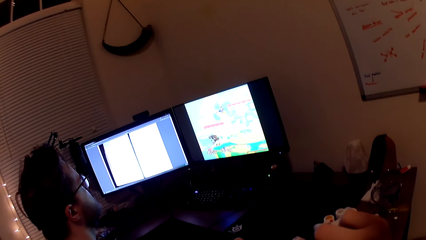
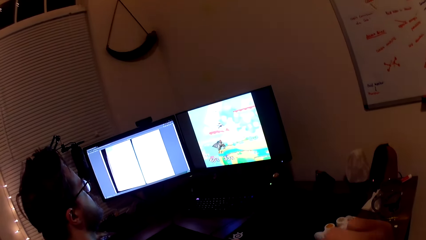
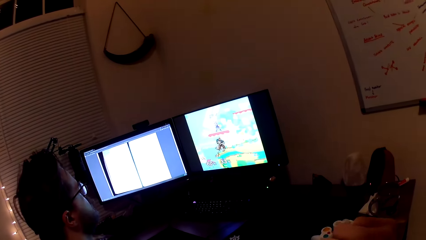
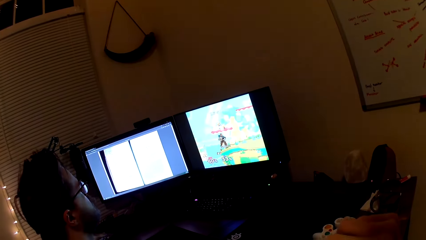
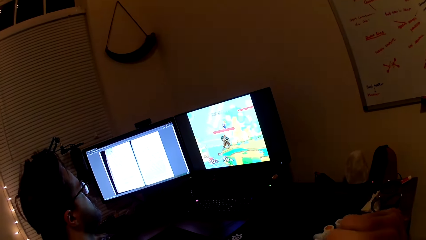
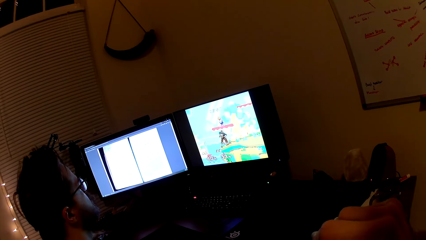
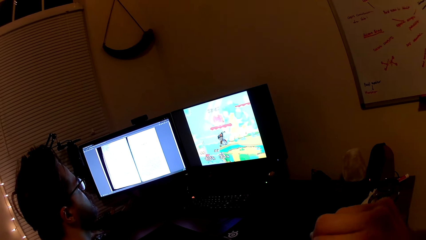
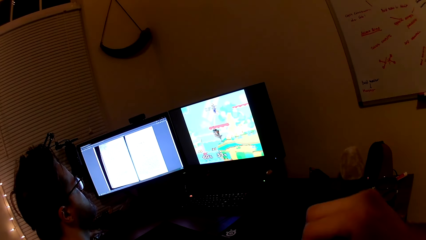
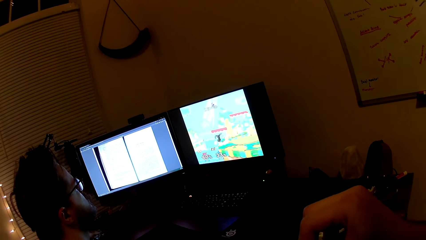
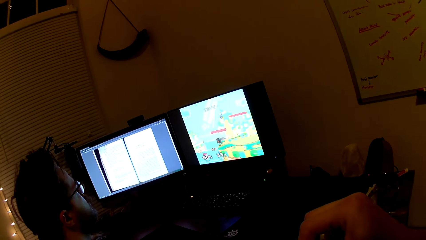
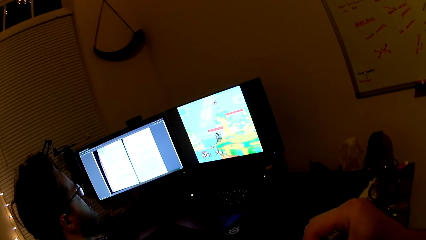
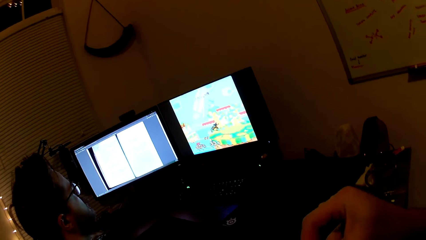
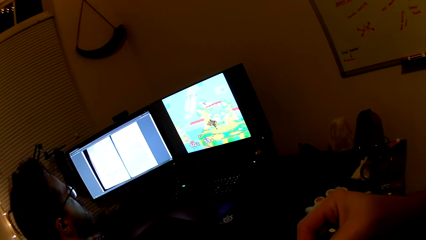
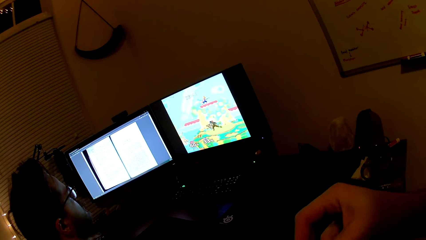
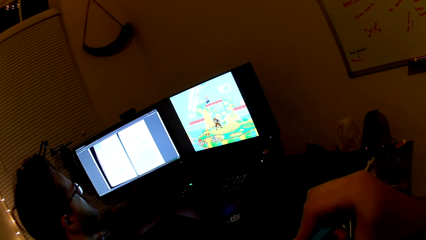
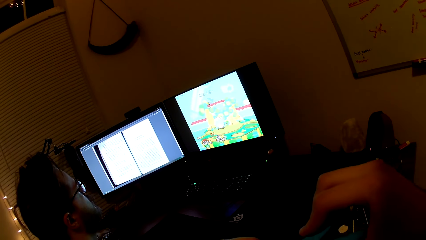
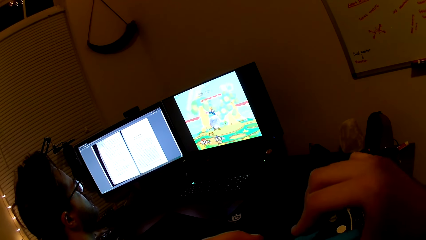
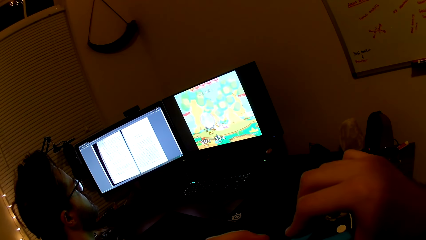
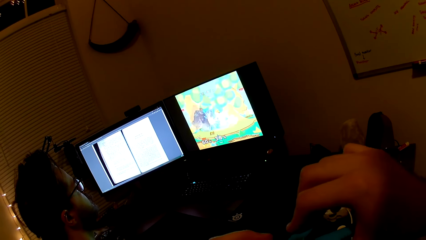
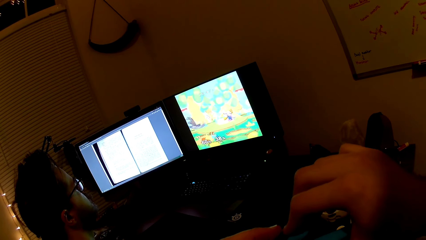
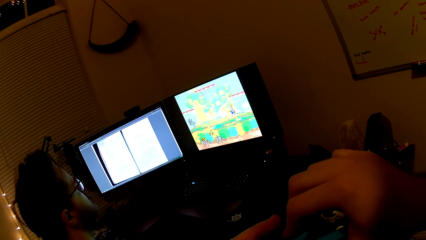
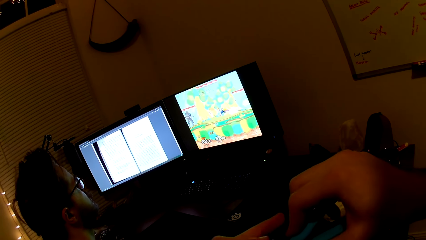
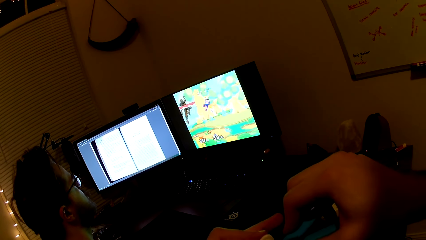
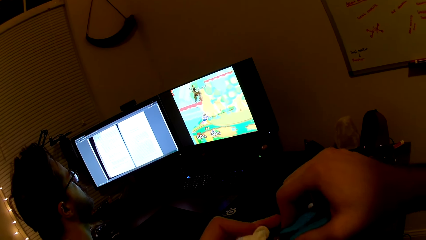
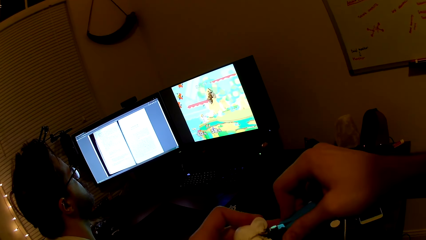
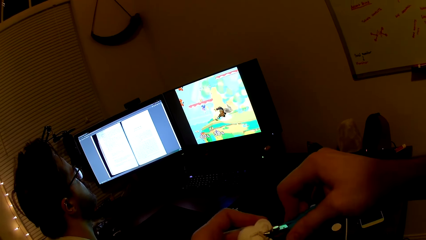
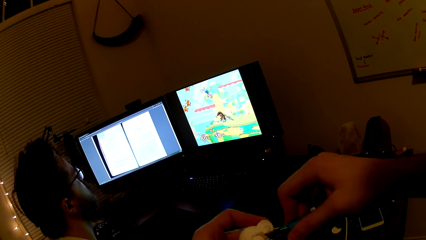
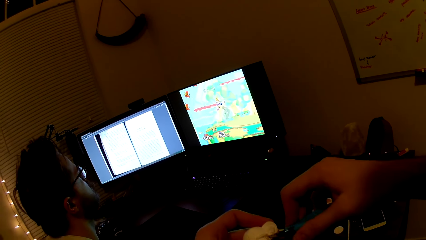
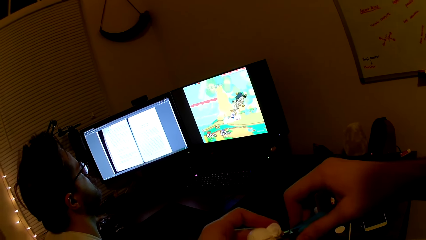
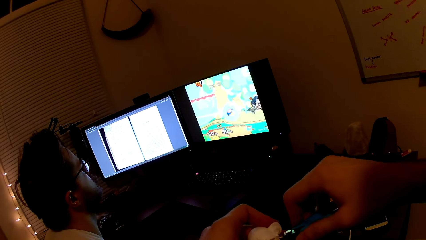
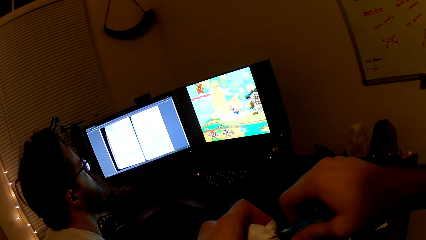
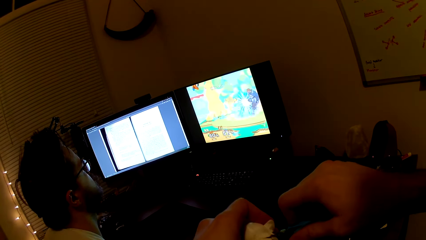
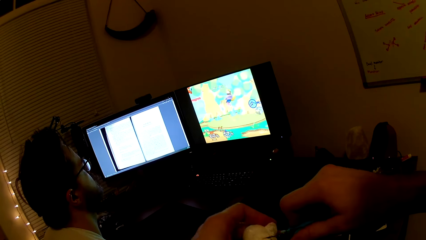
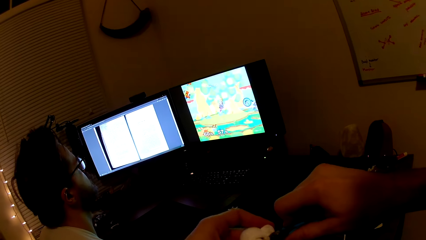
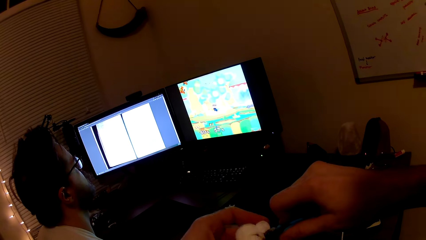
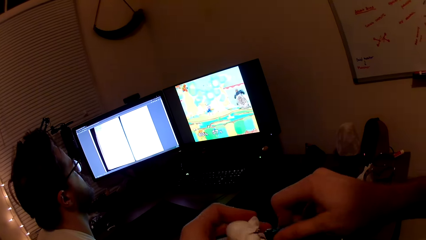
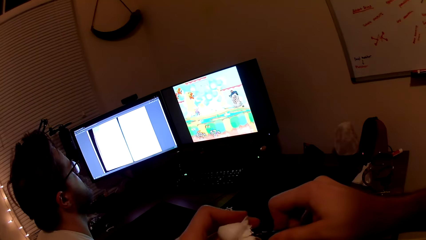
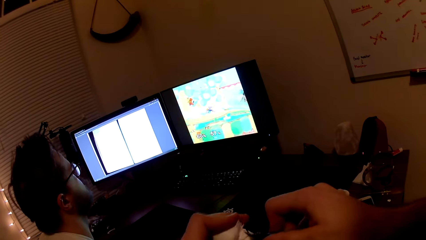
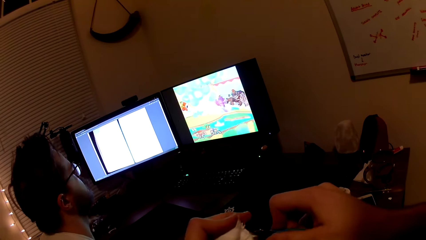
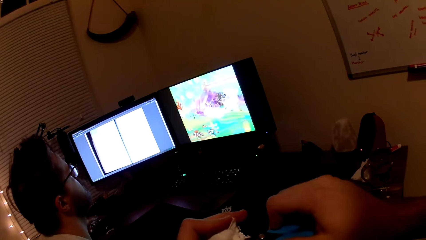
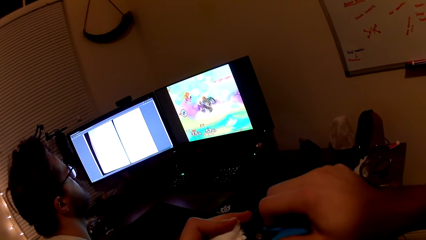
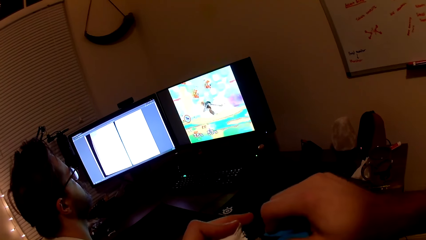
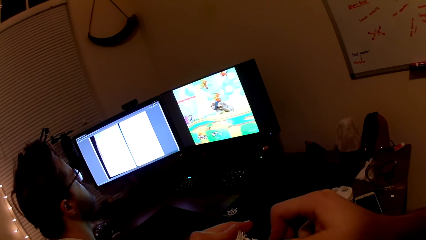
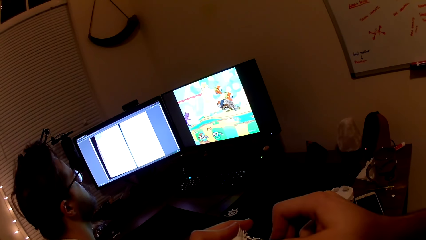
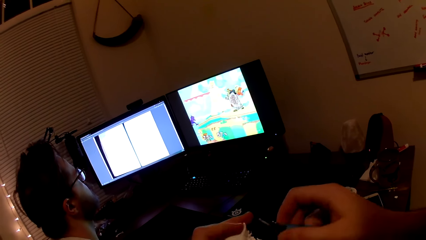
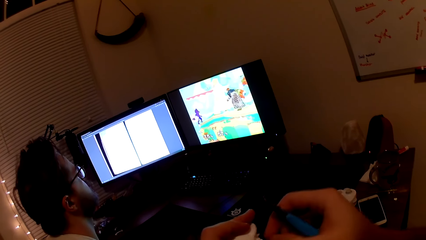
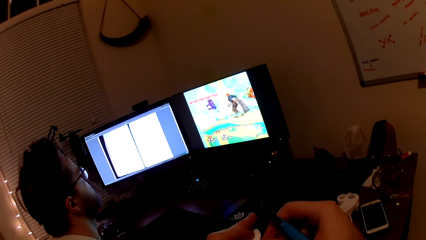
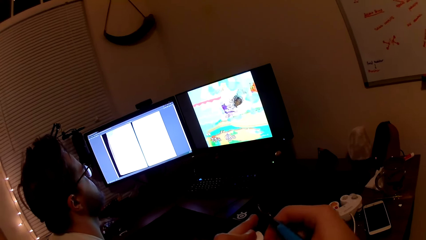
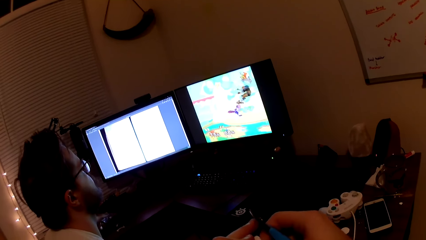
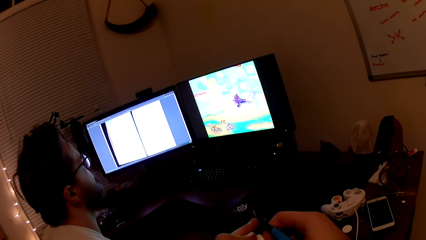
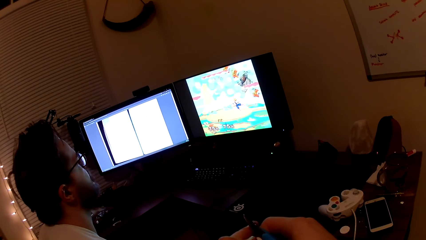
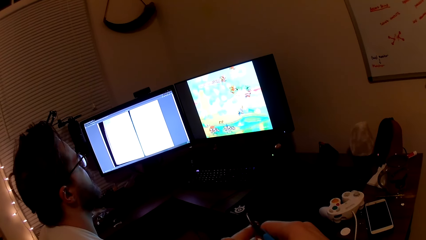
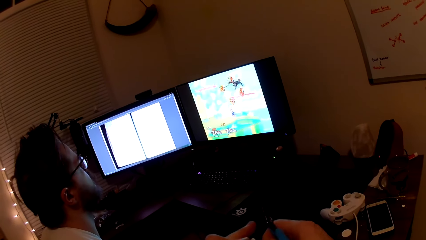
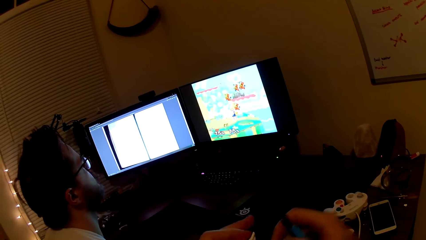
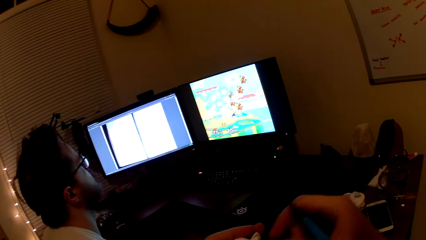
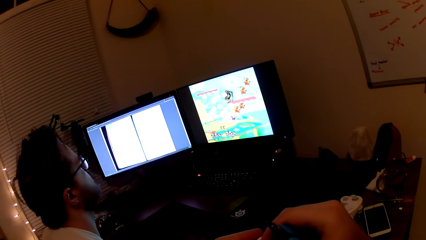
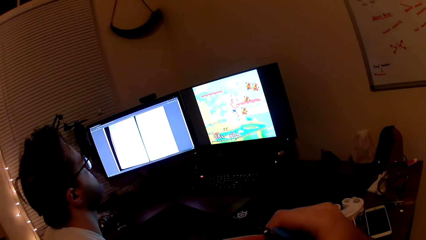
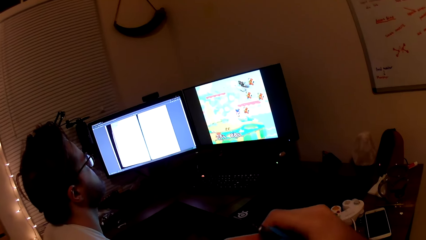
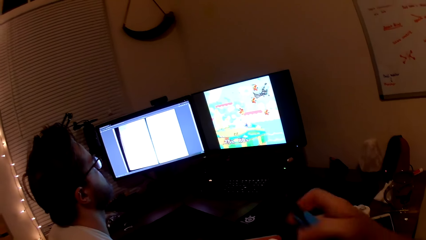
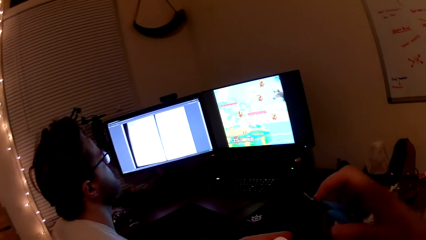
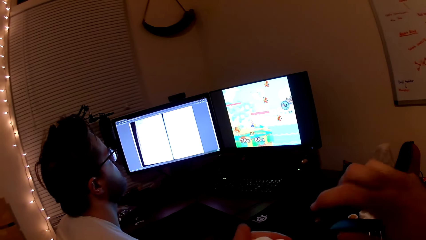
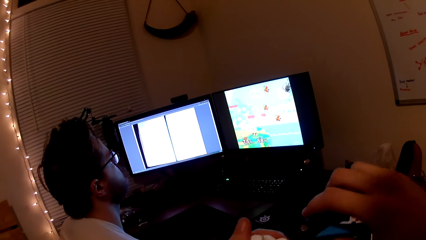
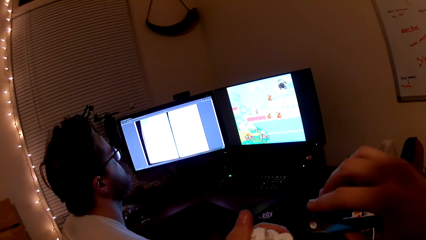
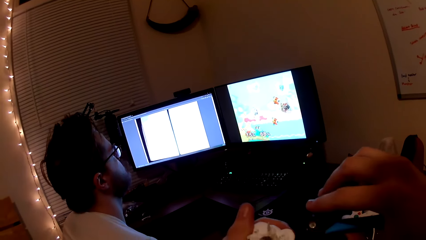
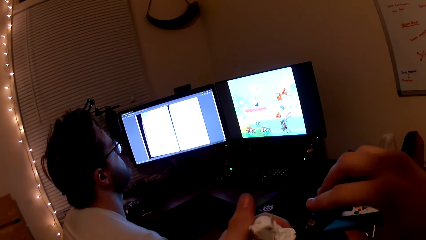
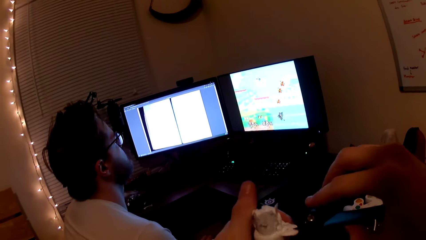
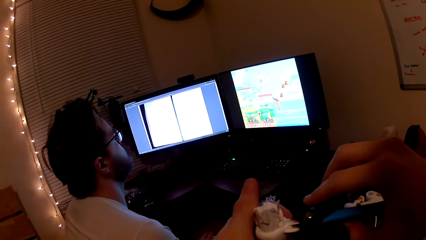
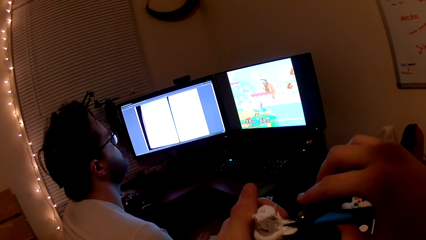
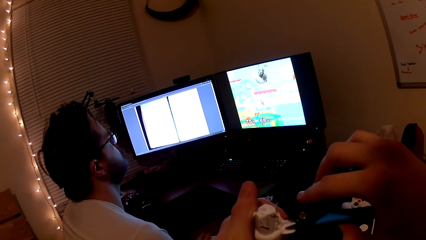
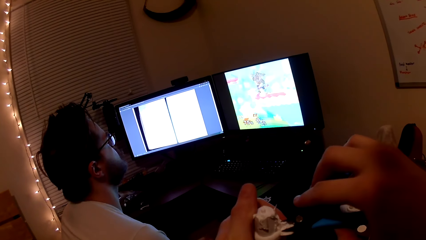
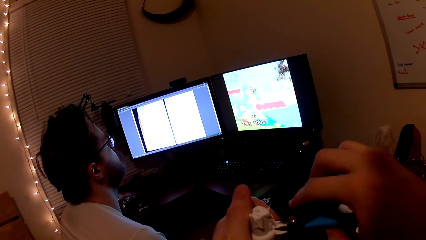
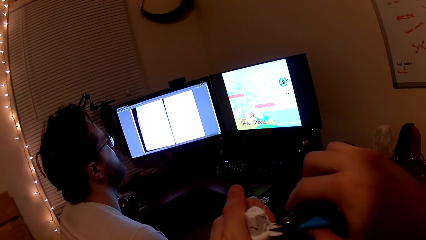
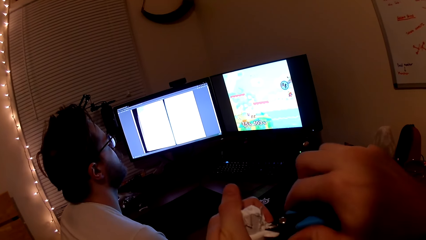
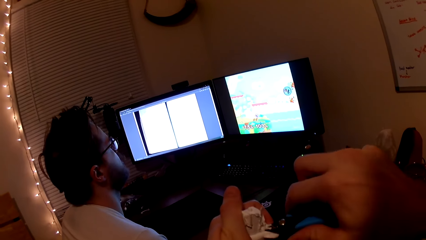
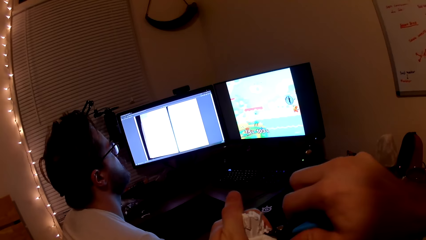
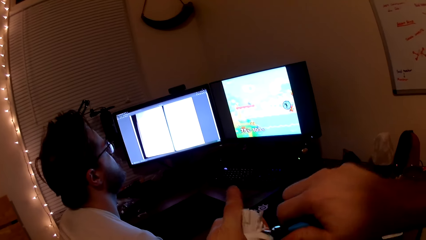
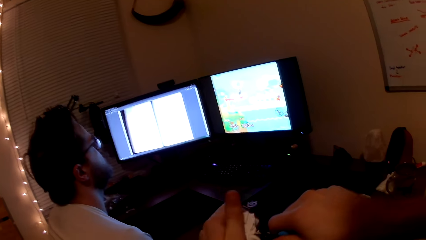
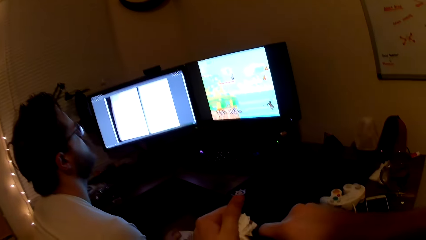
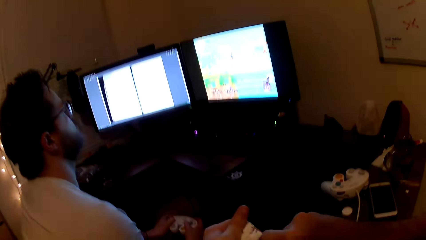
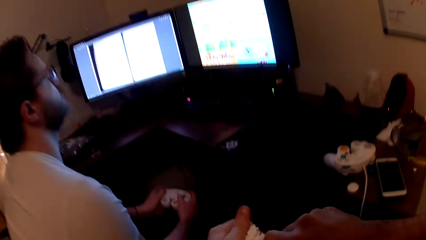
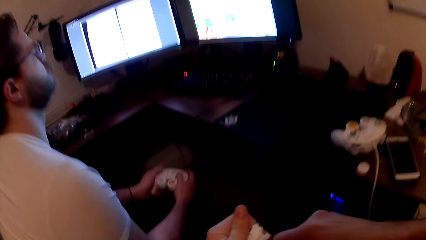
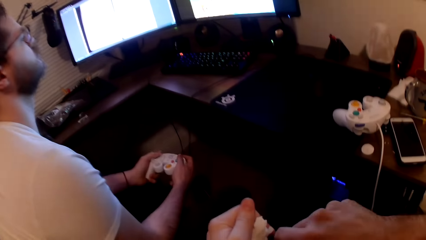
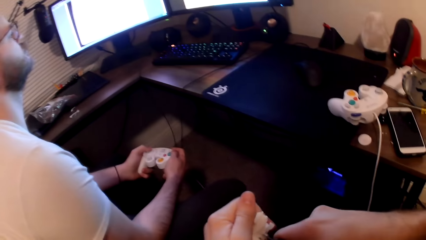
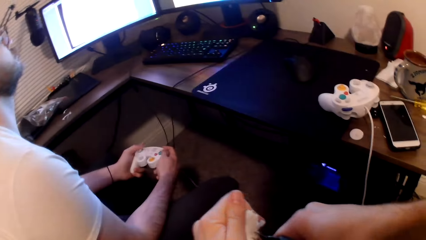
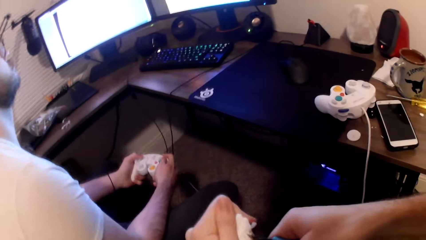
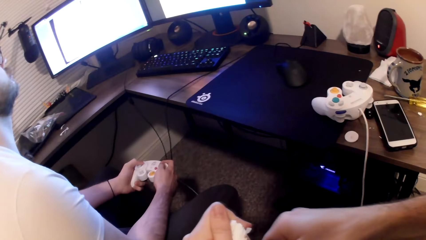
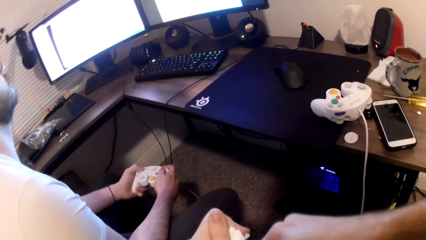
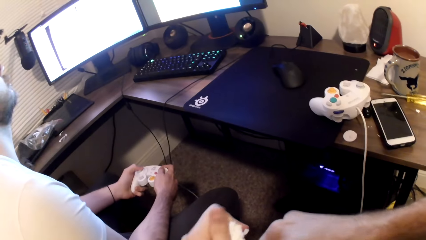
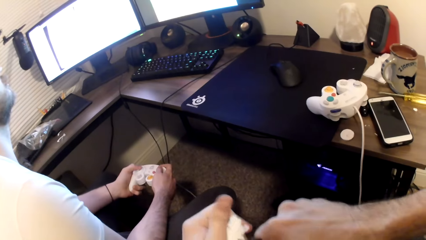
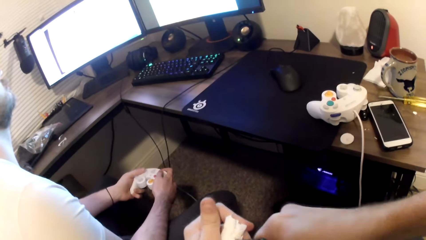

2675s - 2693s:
A person plays a game on the computer. The camera wearer cuts the art toy with the pliers. They pluck a part of the art toy. They cut the art toy with the pliers.
